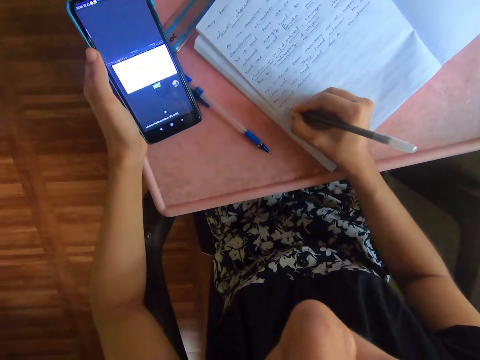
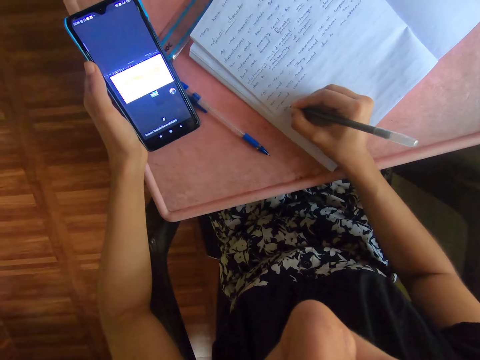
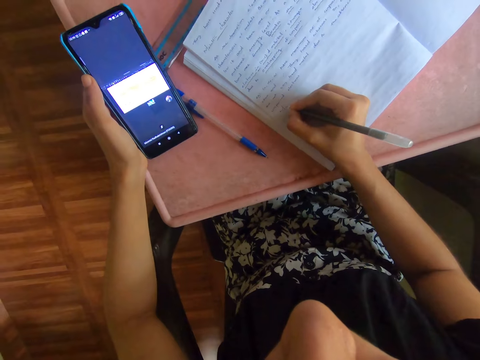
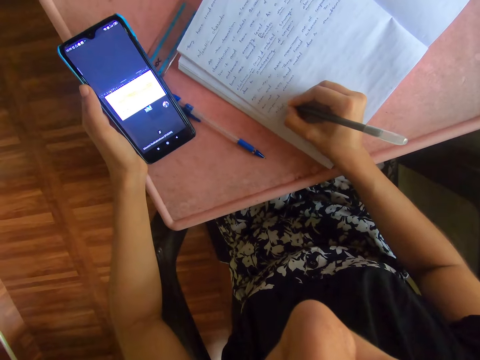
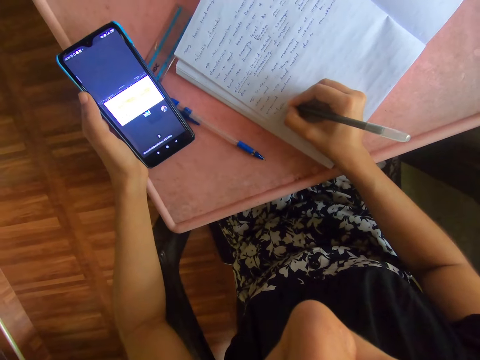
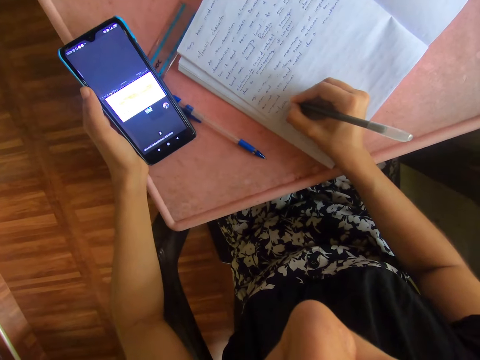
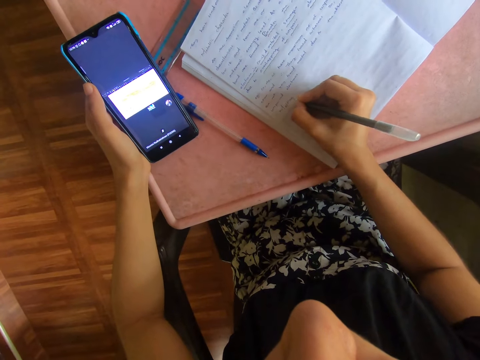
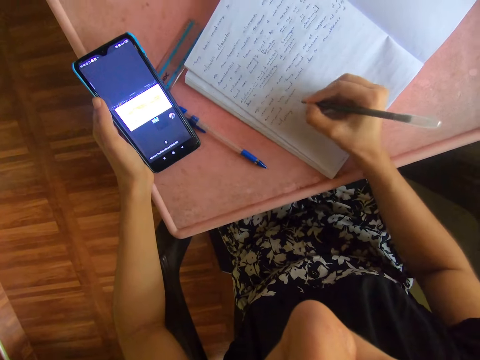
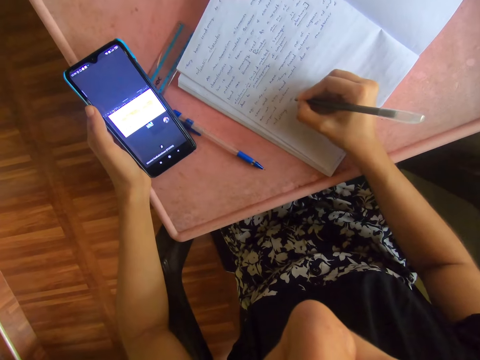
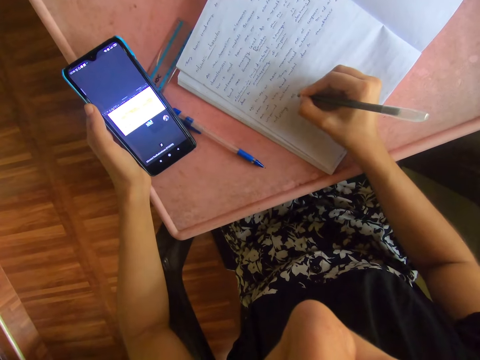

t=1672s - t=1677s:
The camera wearer writes on the book with the pen in her right hand.

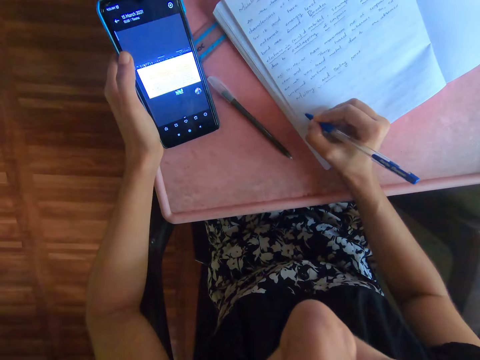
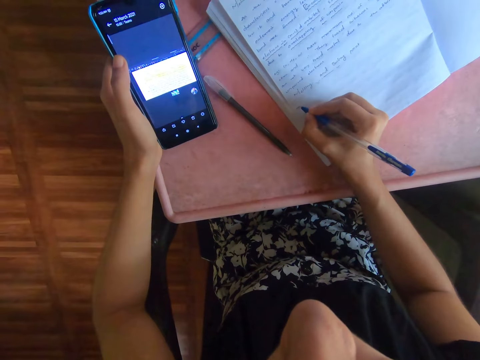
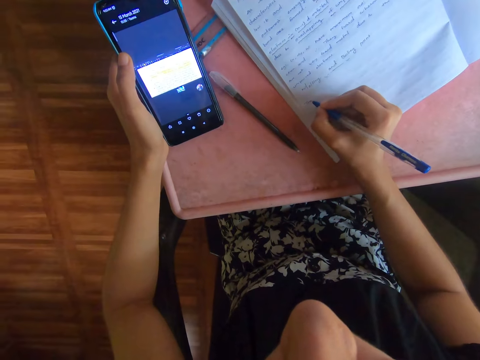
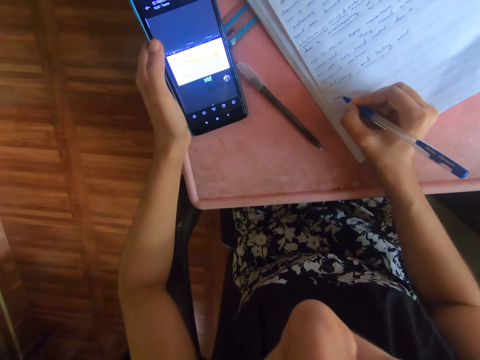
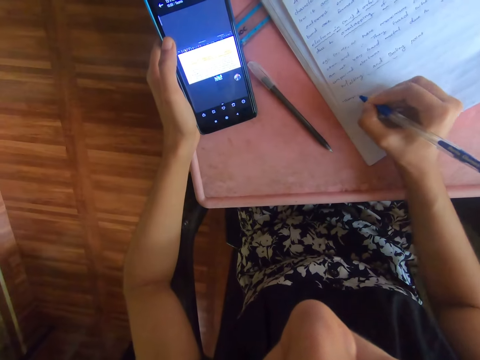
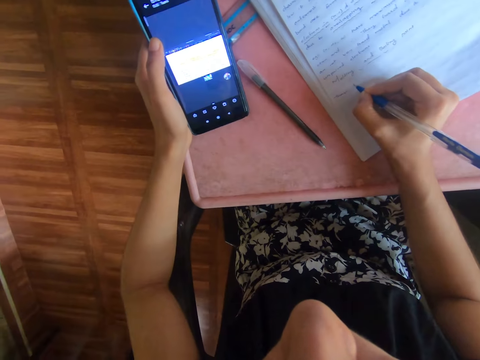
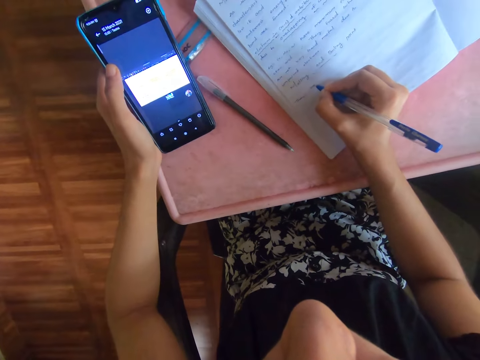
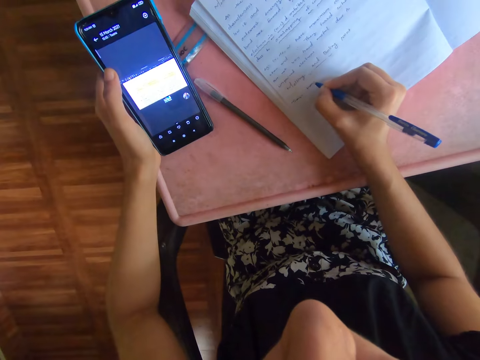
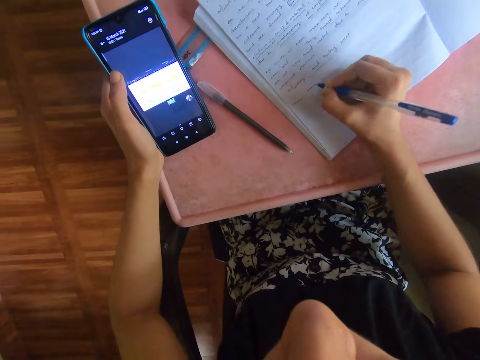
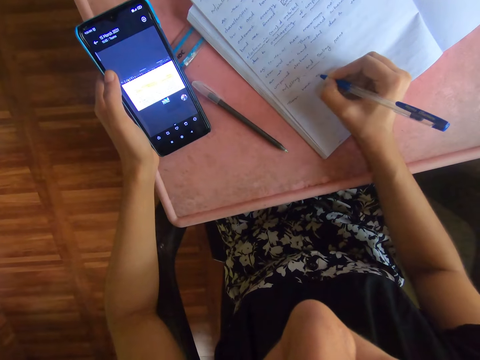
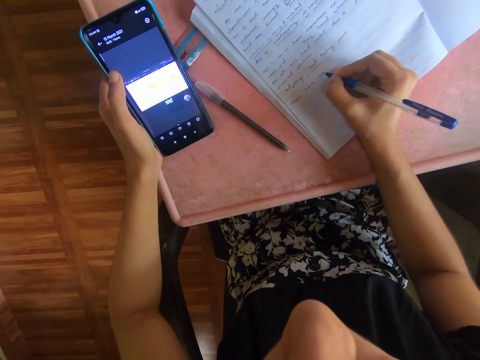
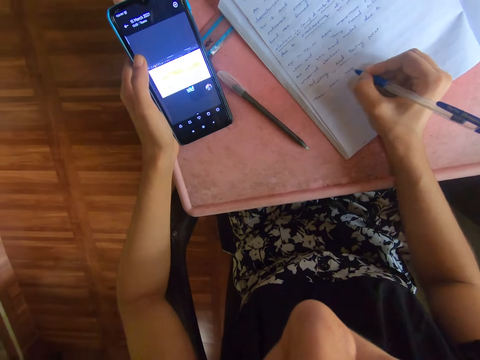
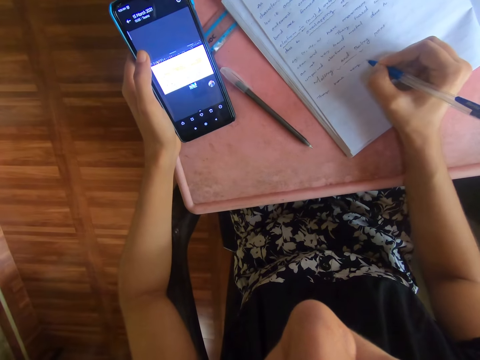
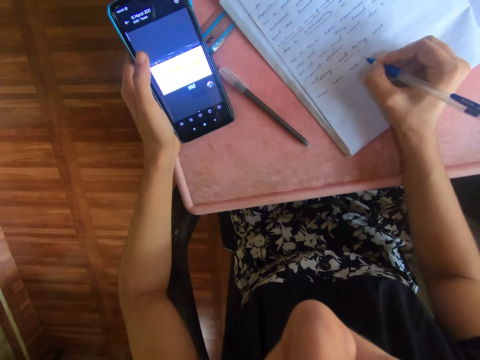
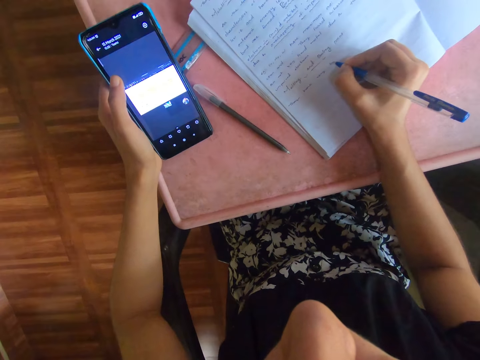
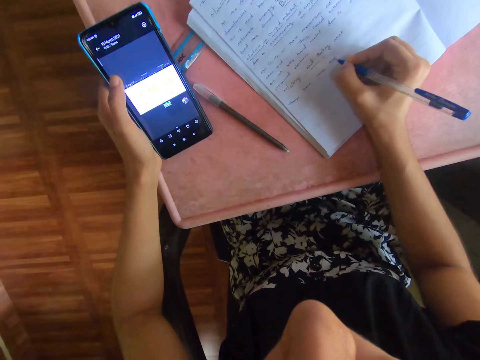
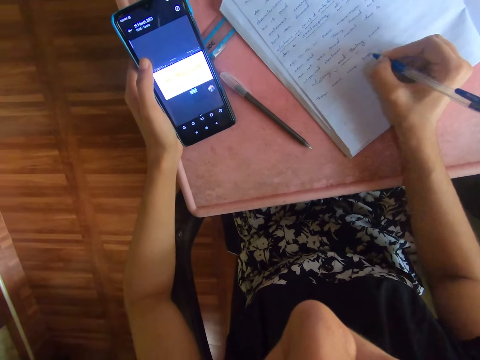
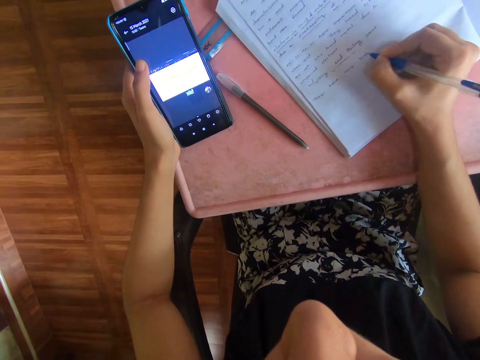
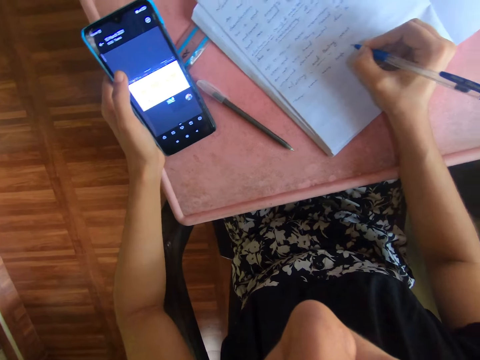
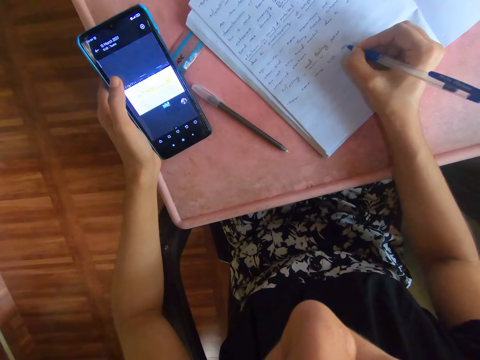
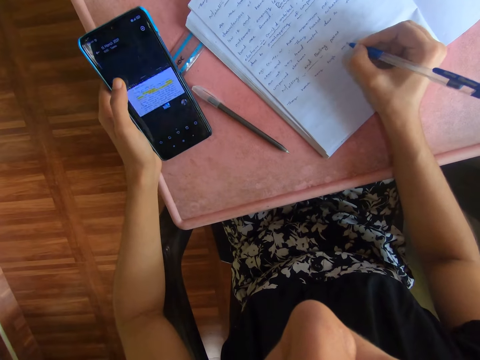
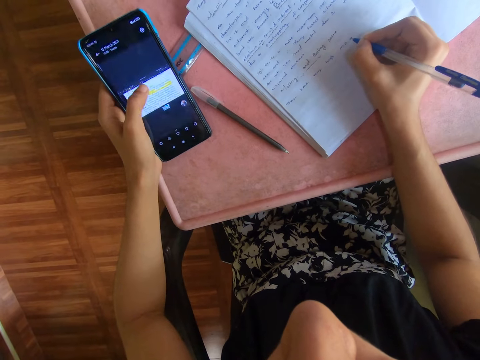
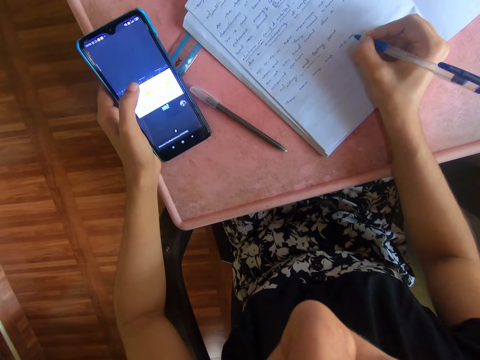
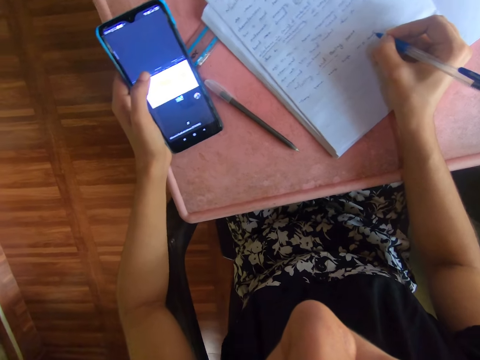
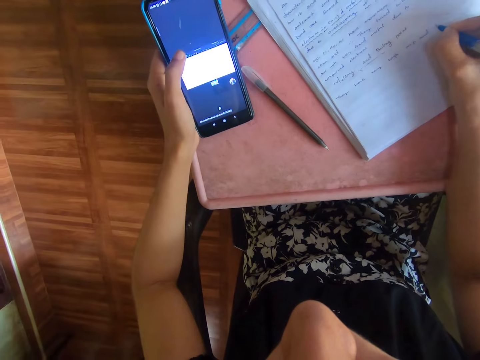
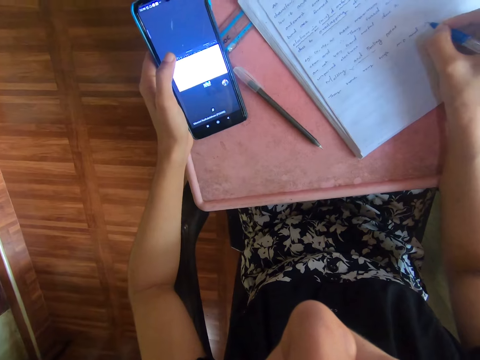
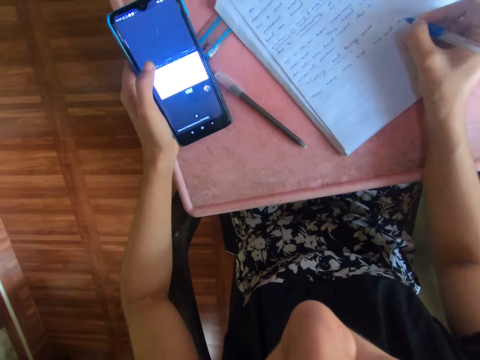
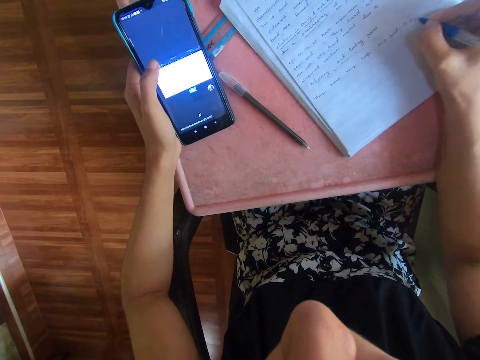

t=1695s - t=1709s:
The camera wearer writes on the book with the pen in her right hand. She operates the phone with her left thumb.

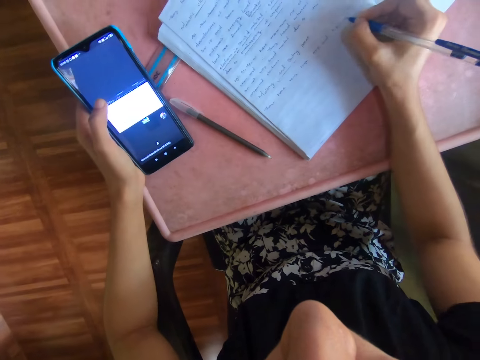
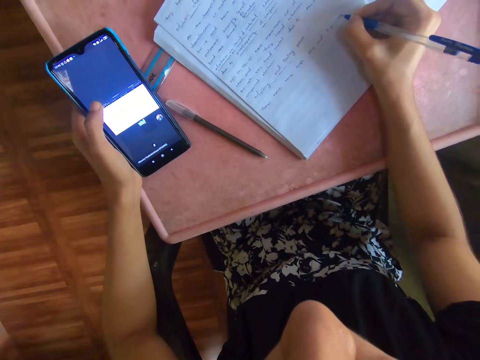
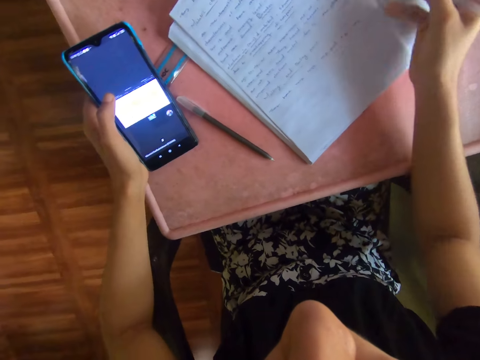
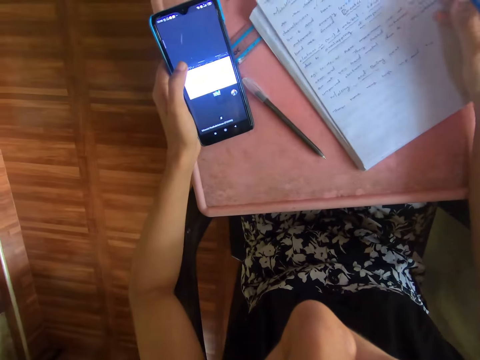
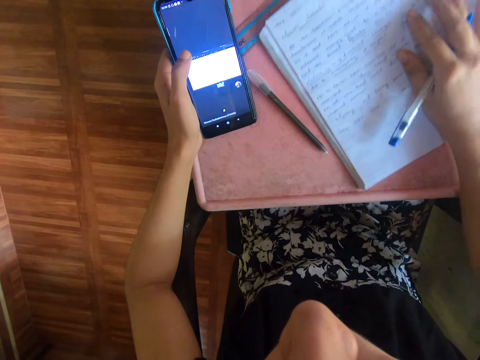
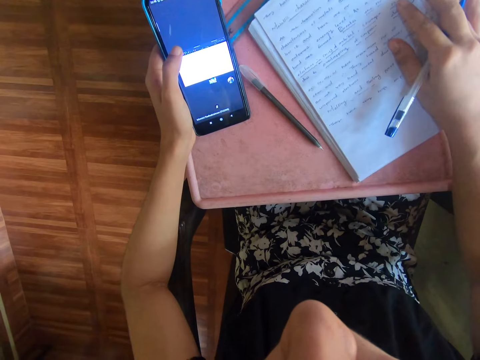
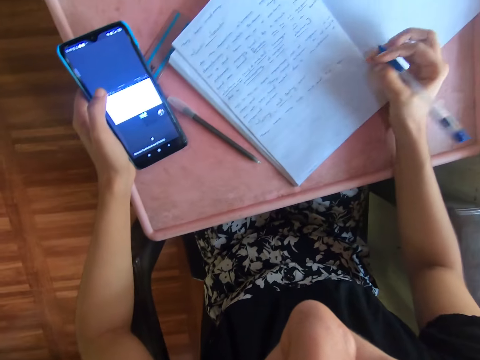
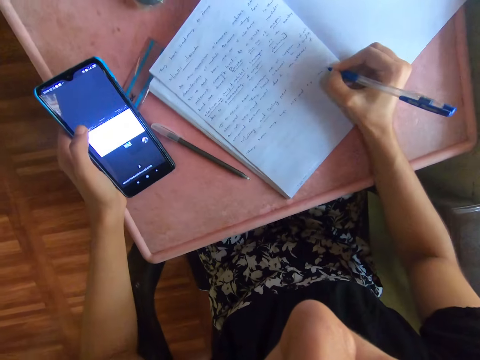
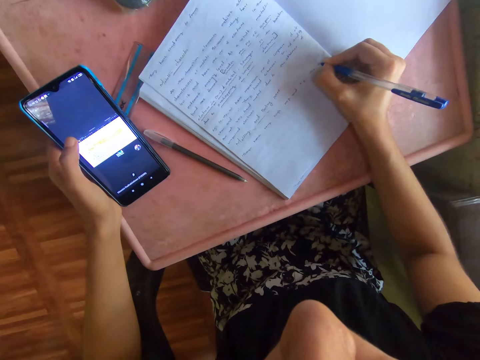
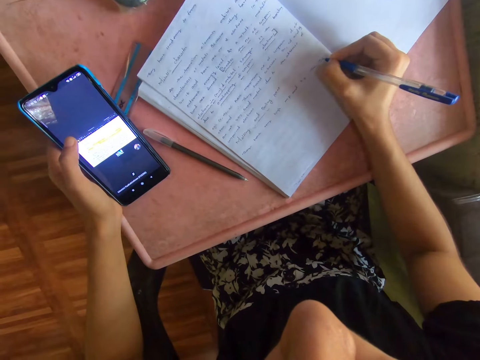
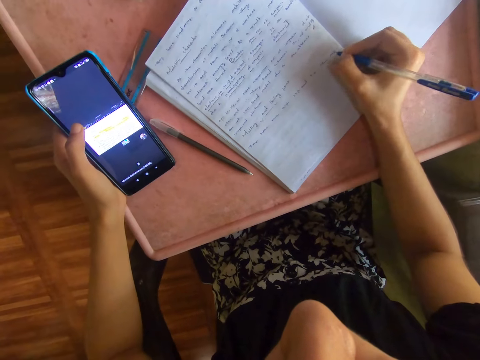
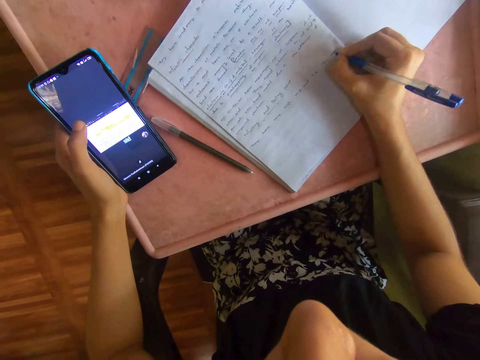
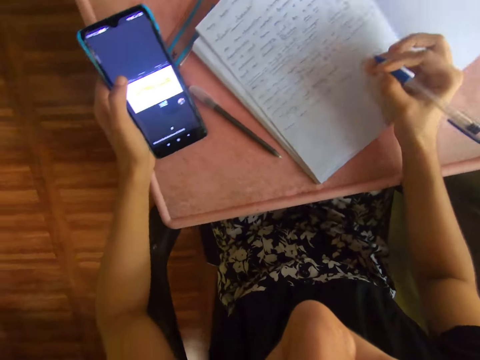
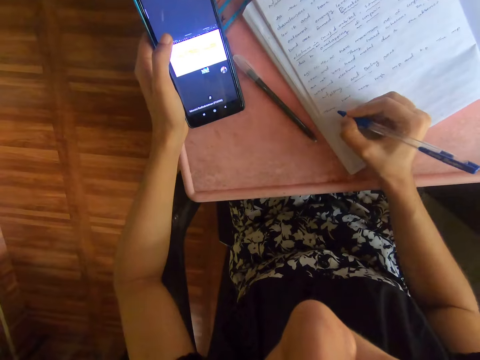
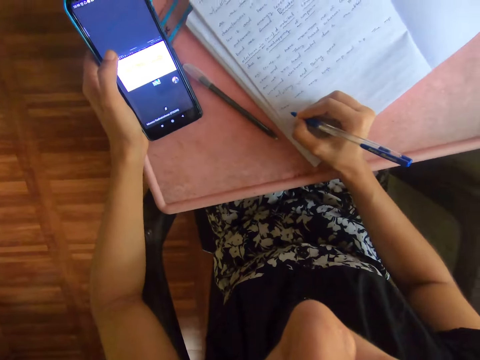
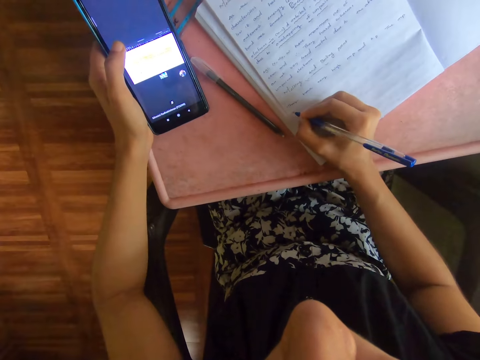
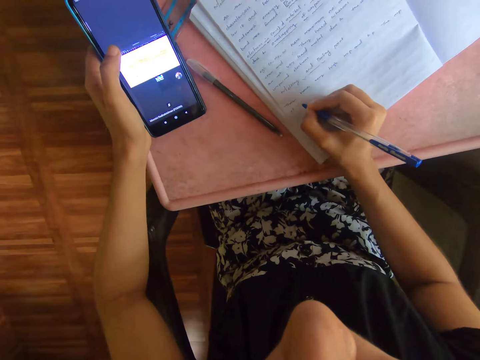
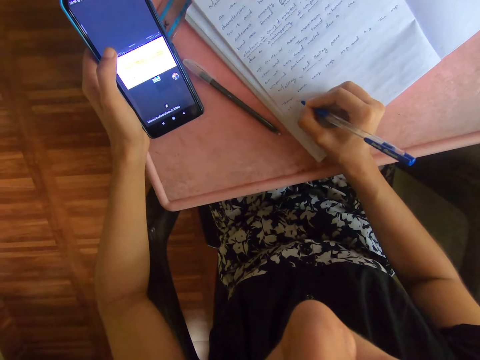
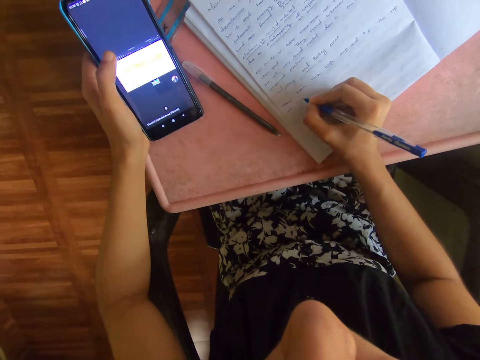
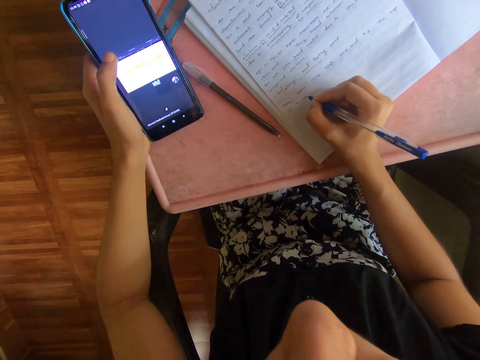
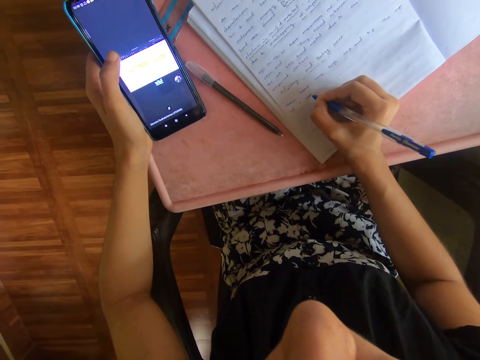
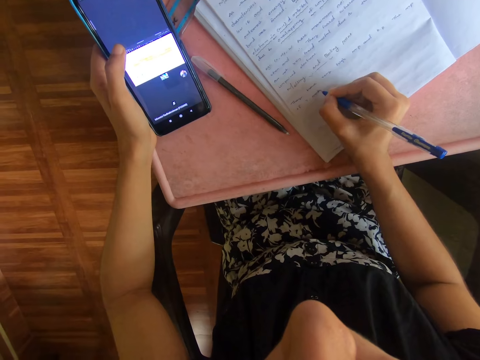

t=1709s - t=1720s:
The camera wearer adjusts the book on the plastic board with her right hand. She writes on the book with the pen in her right hand.
